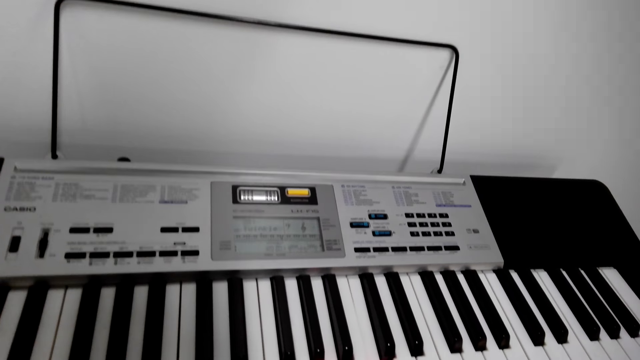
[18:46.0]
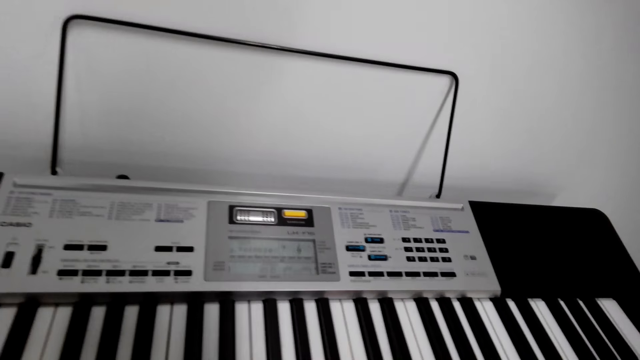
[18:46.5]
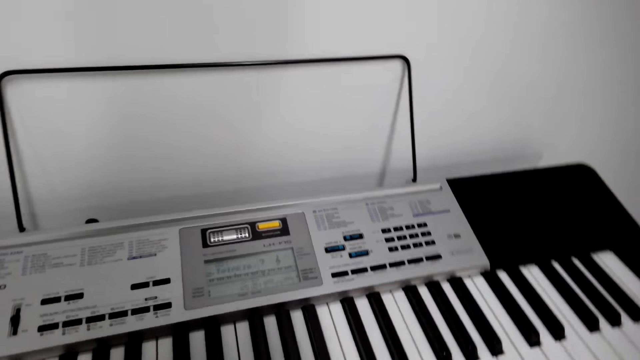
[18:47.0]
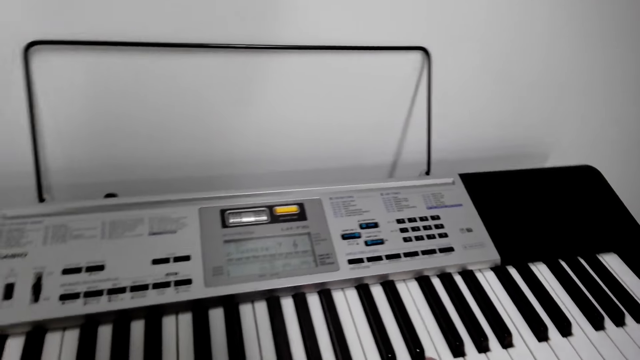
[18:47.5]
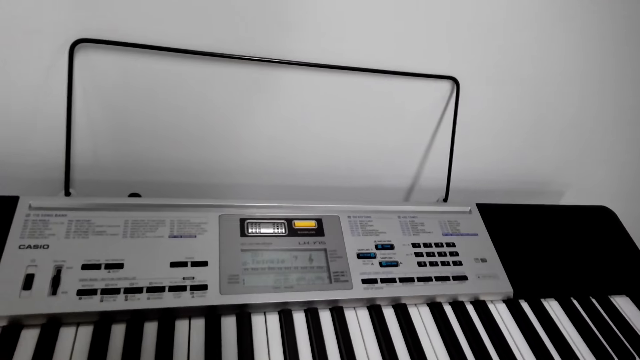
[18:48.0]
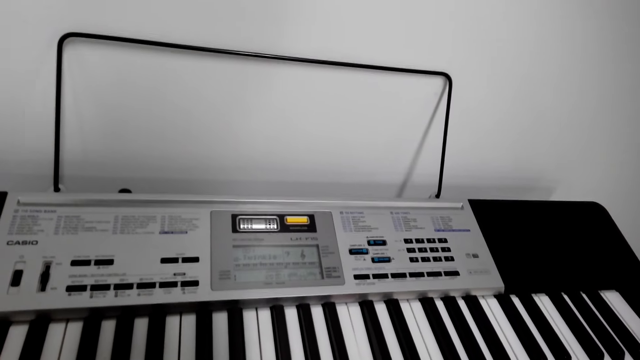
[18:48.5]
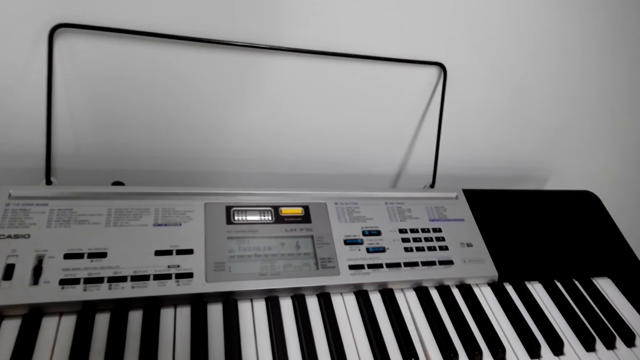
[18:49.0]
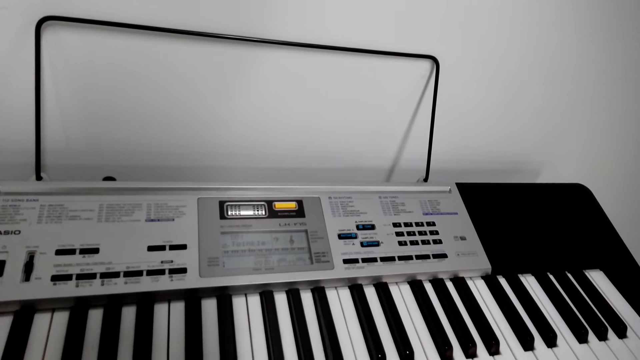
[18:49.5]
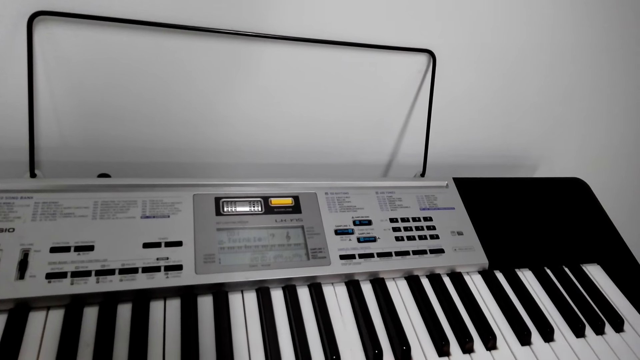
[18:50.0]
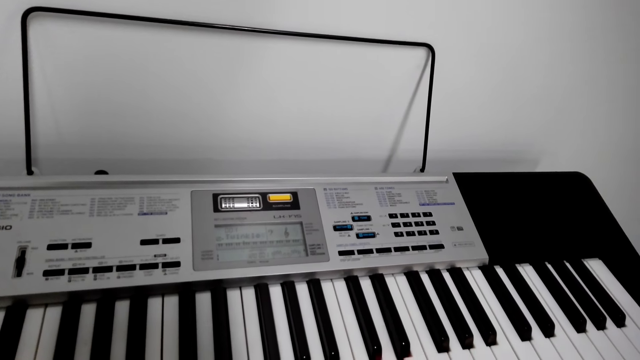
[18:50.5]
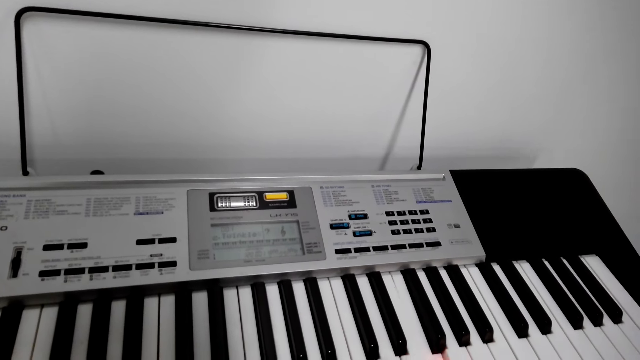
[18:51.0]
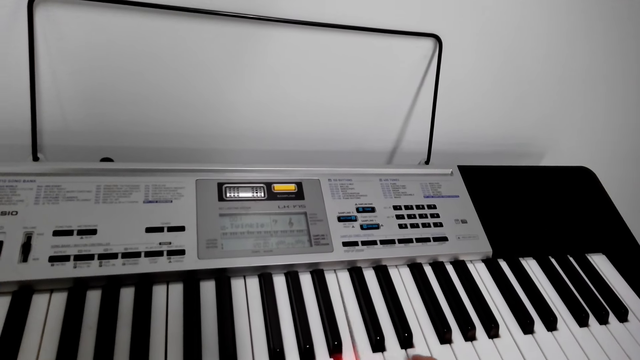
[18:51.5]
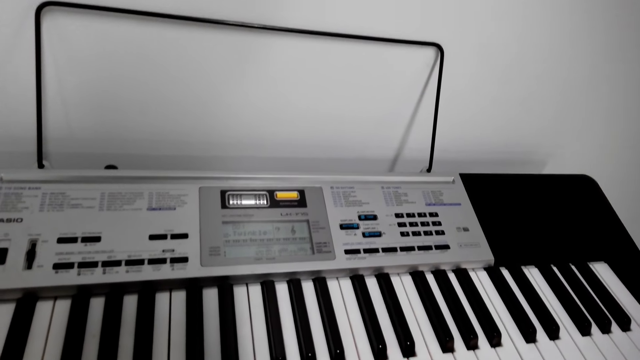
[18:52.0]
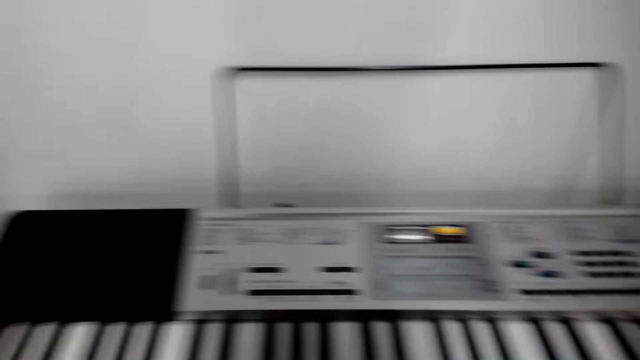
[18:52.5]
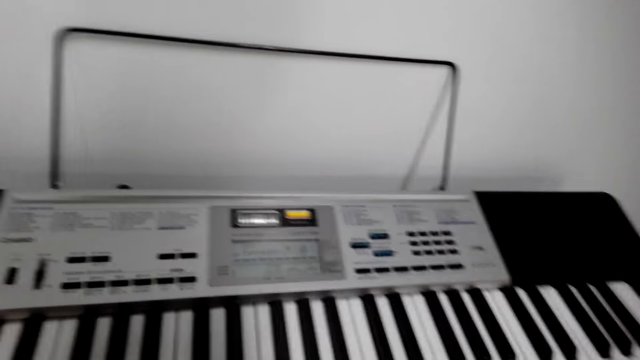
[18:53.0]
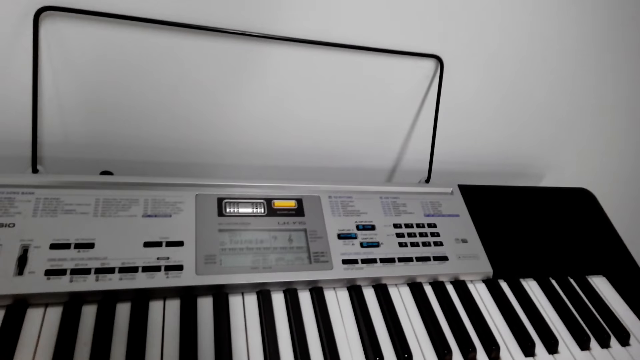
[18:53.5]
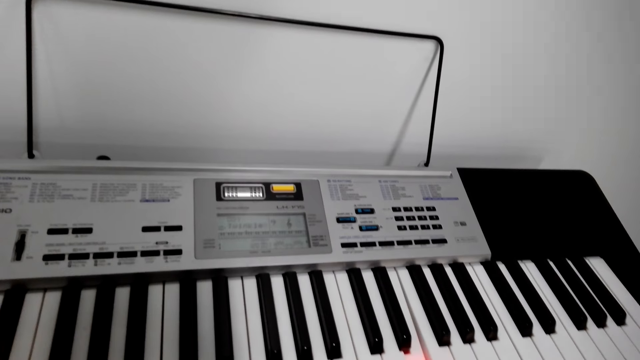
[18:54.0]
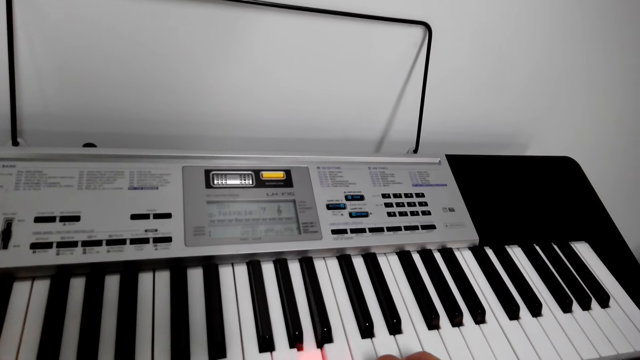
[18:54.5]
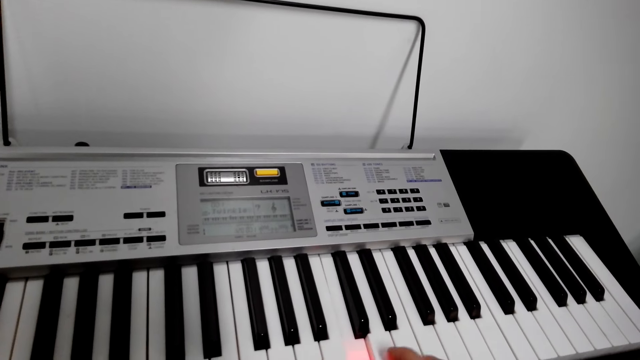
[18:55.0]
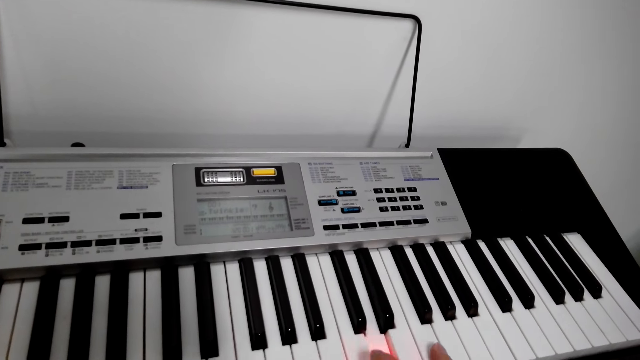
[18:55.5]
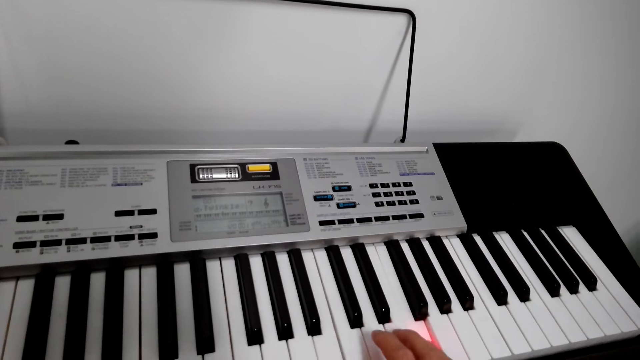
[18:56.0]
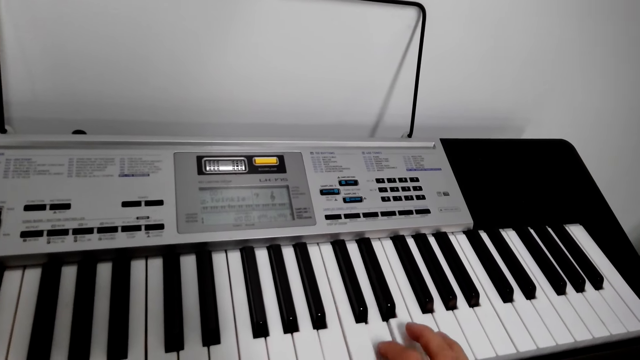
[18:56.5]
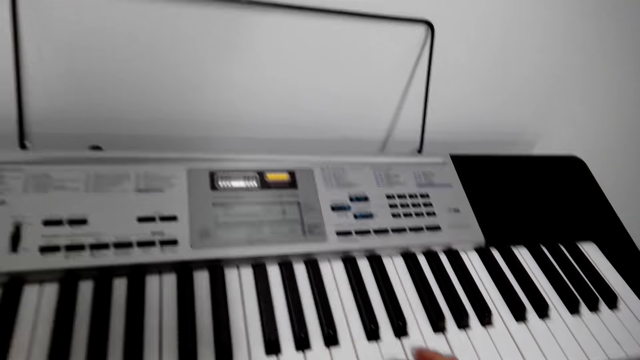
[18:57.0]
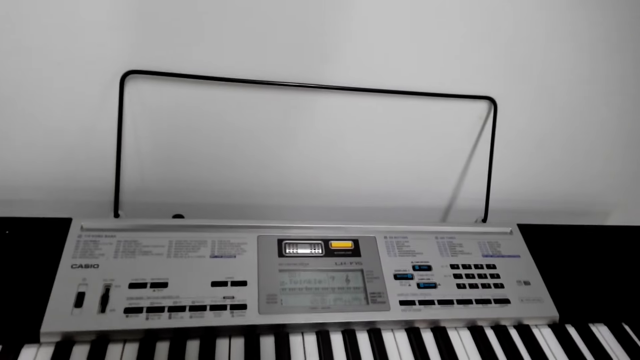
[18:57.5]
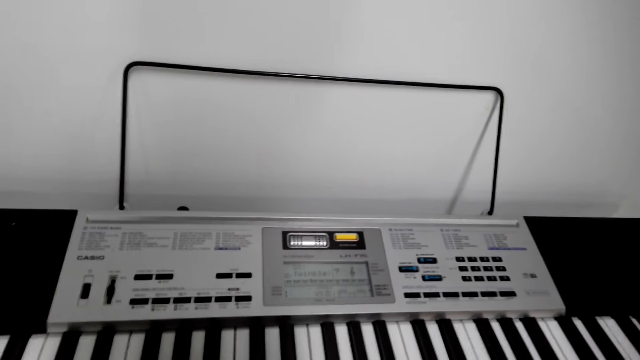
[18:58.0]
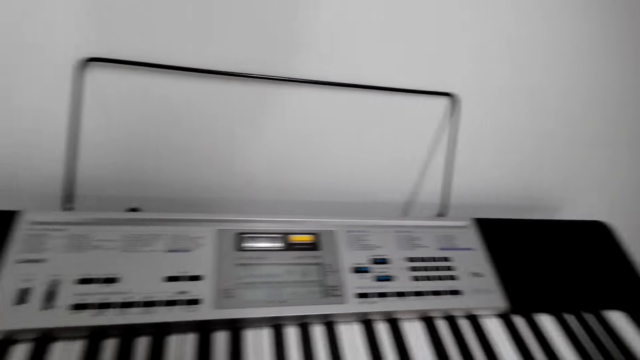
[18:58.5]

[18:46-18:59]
The camera wearer plays the piano. They talk to someone.

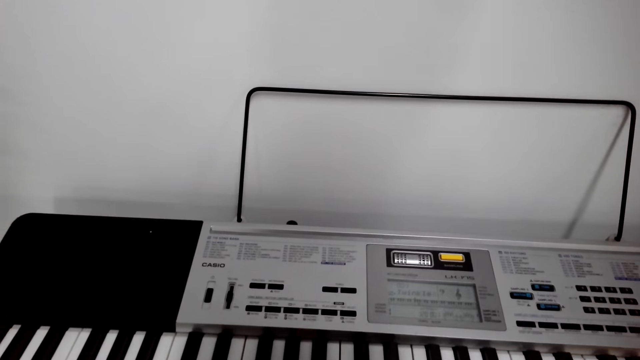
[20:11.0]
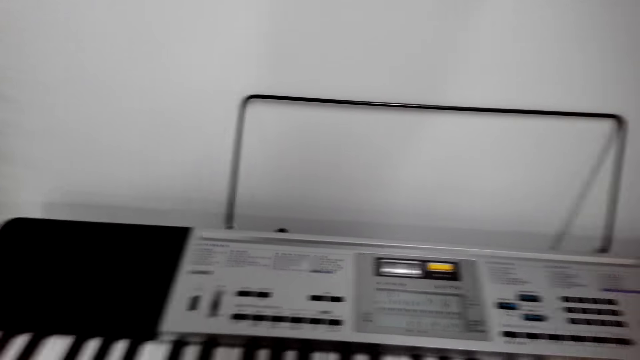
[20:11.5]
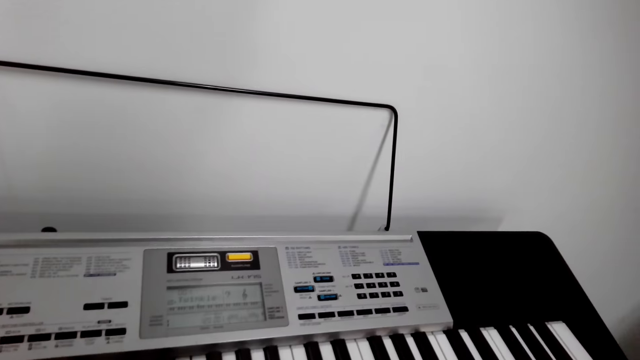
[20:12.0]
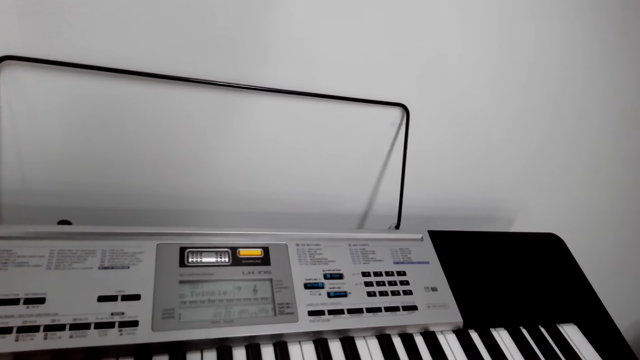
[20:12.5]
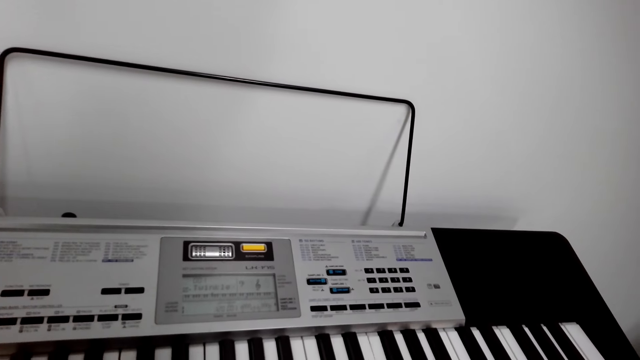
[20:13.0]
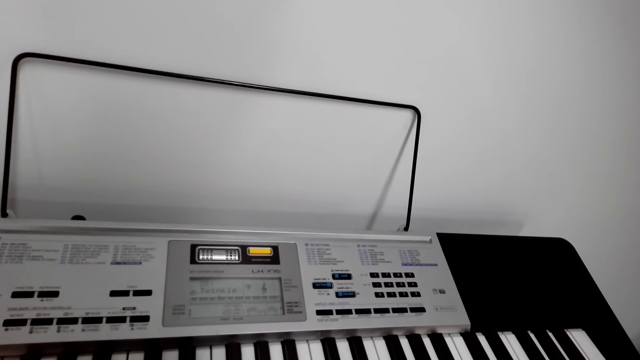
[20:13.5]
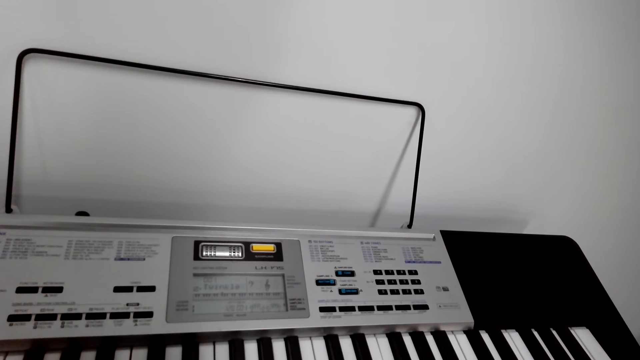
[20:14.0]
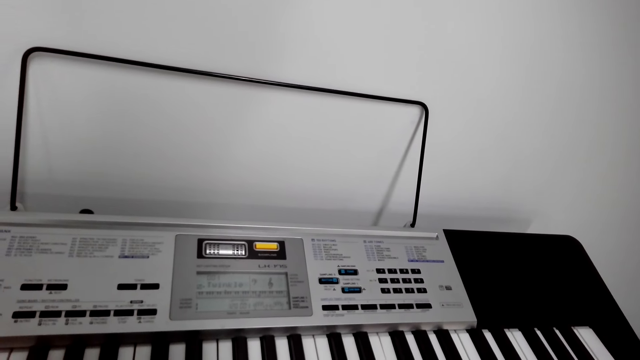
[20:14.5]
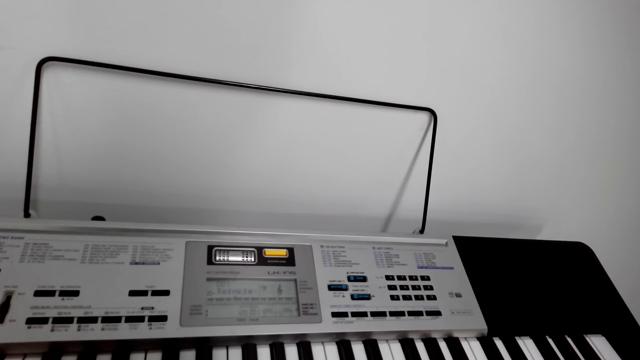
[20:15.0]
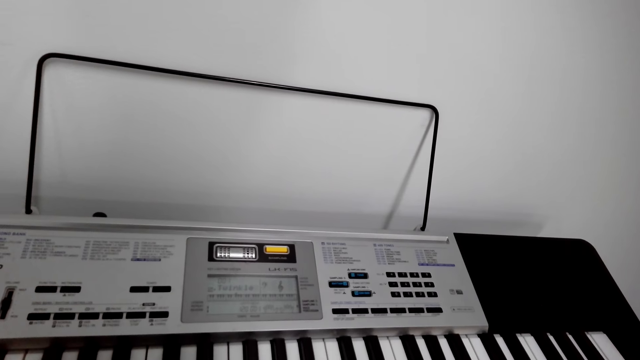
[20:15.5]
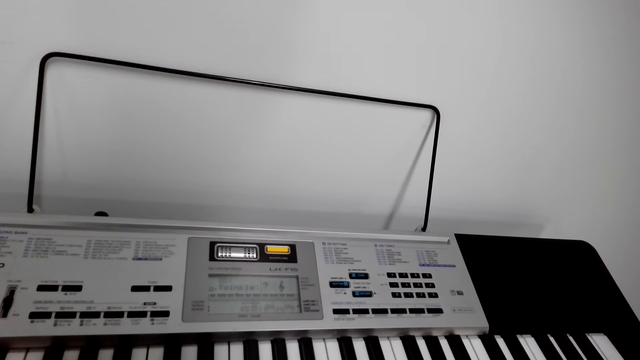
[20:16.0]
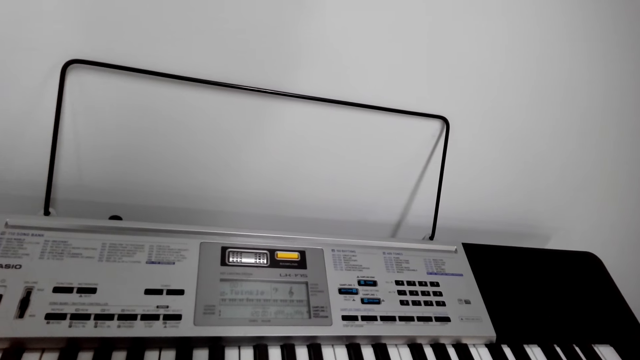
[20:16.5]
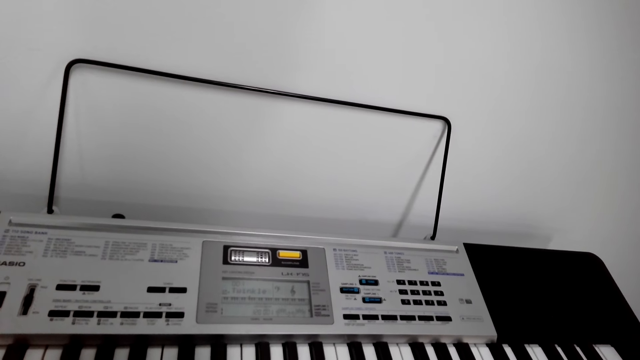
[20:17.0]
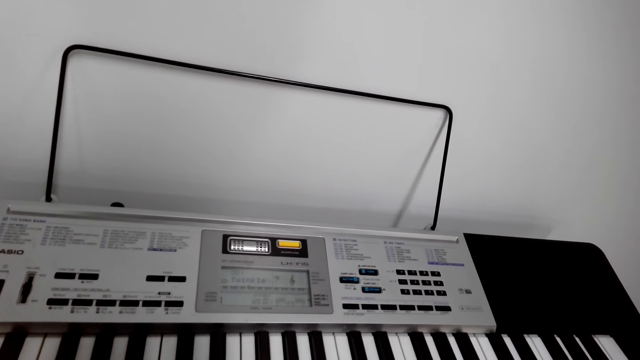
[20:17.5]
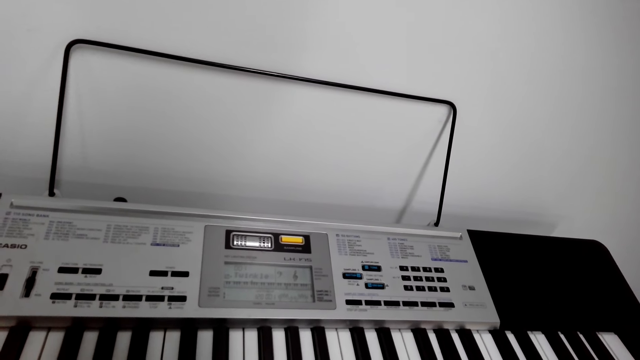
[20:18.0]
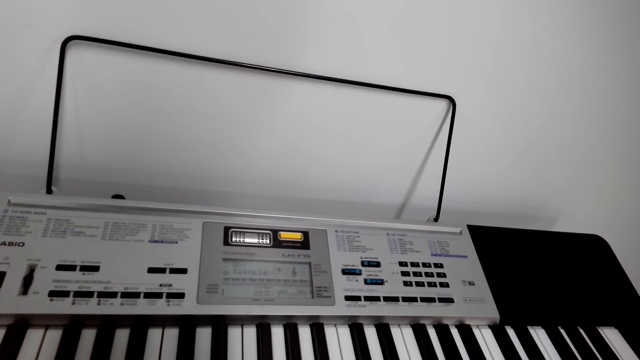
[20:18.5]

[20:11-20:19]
The camera wearer talks to himself.
